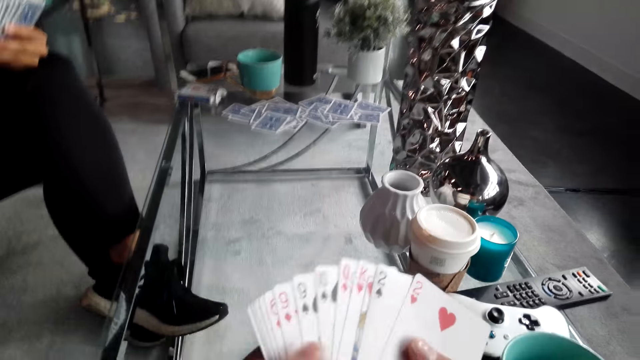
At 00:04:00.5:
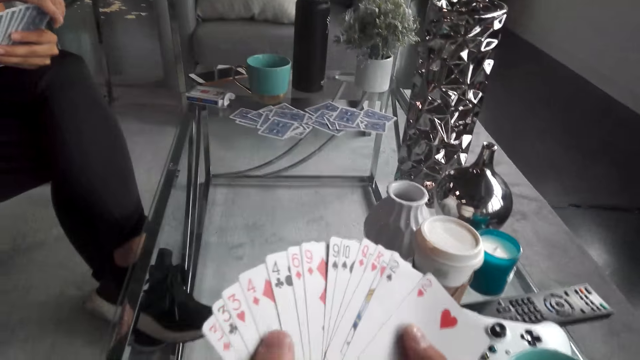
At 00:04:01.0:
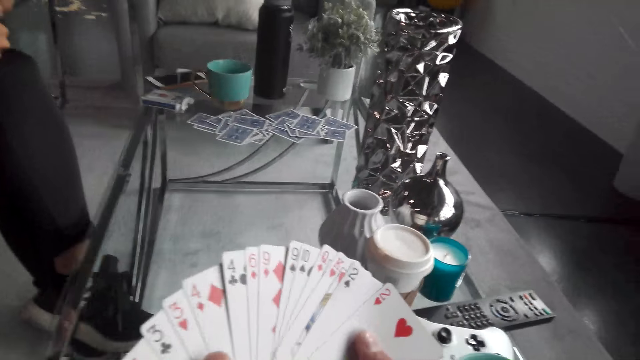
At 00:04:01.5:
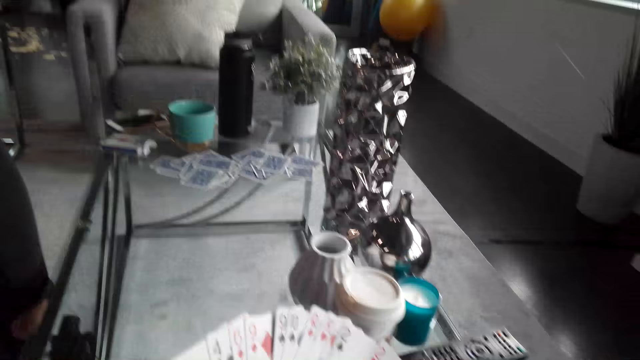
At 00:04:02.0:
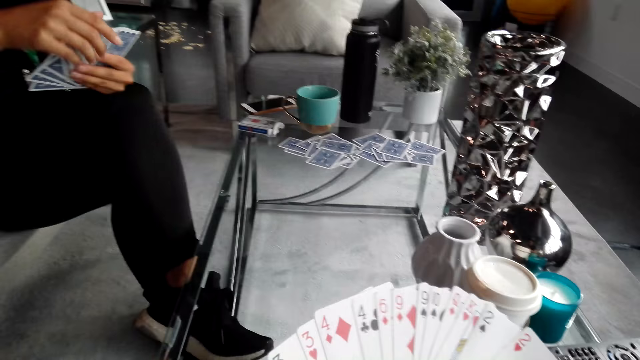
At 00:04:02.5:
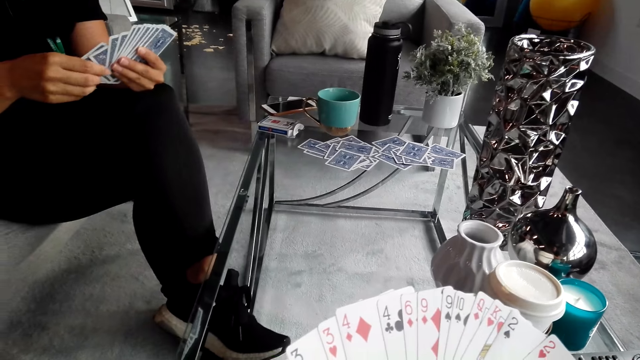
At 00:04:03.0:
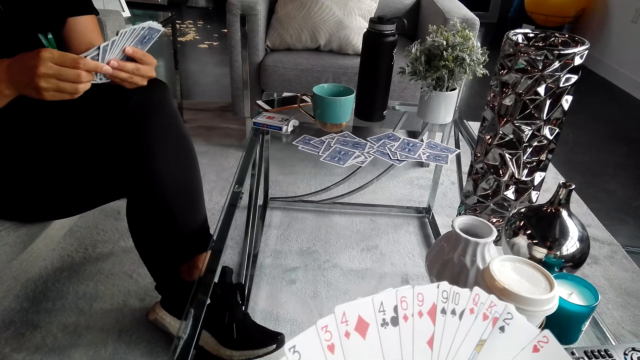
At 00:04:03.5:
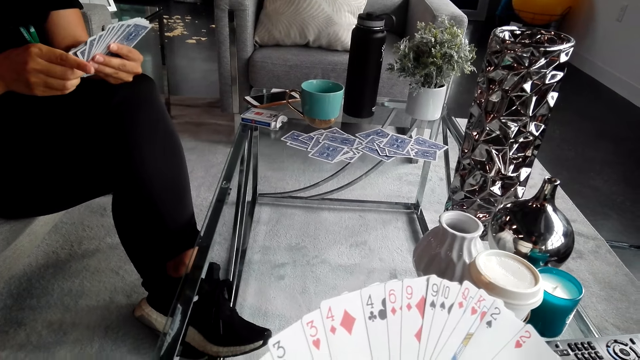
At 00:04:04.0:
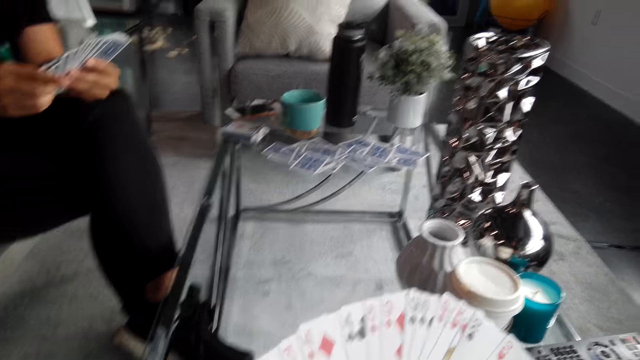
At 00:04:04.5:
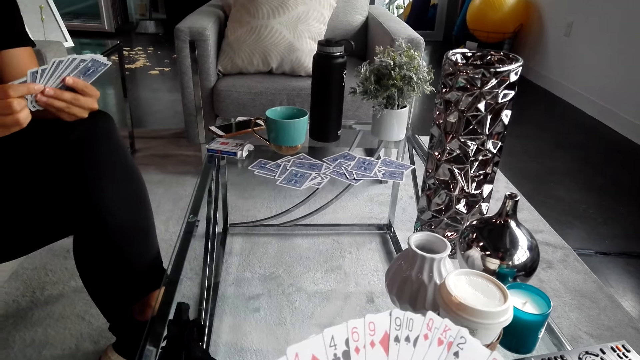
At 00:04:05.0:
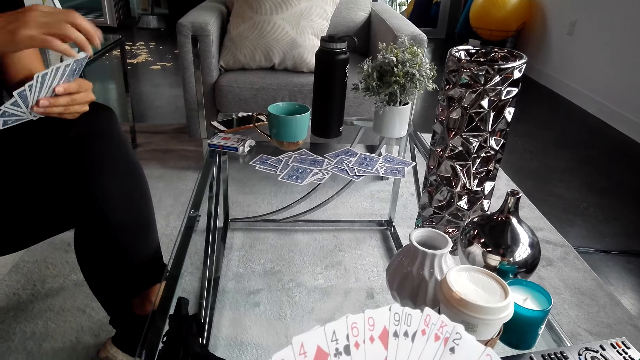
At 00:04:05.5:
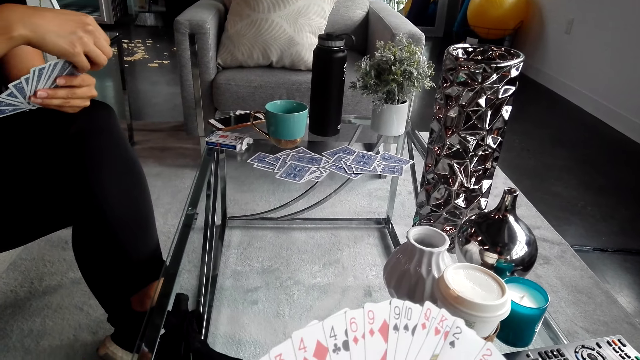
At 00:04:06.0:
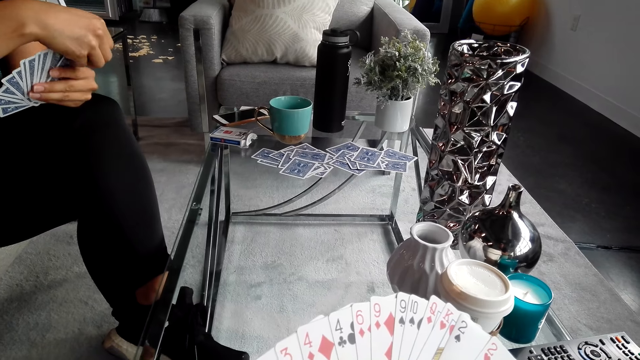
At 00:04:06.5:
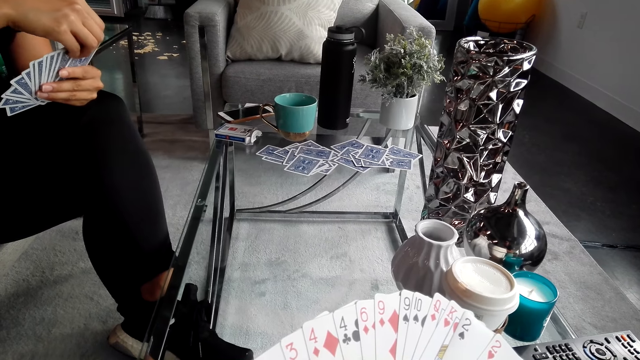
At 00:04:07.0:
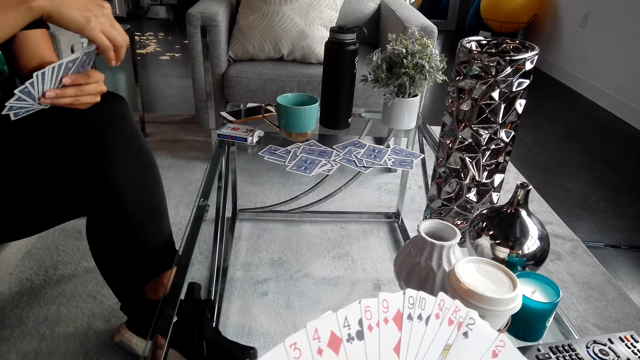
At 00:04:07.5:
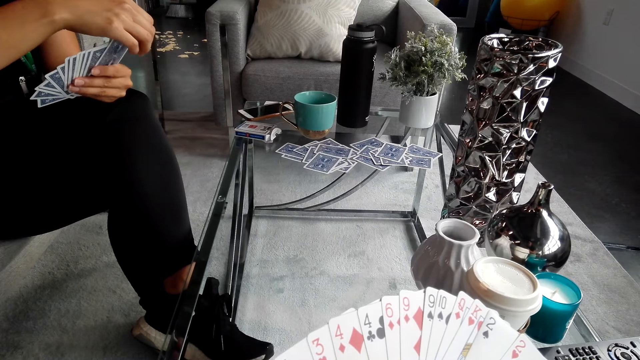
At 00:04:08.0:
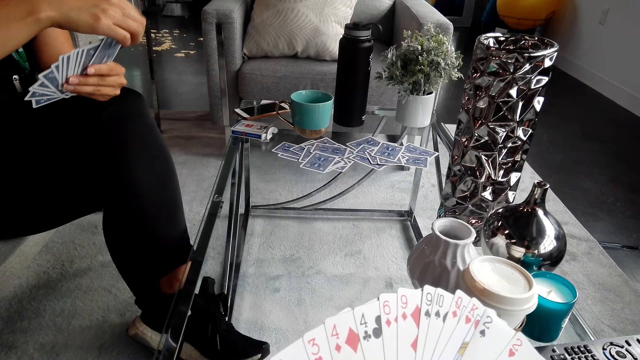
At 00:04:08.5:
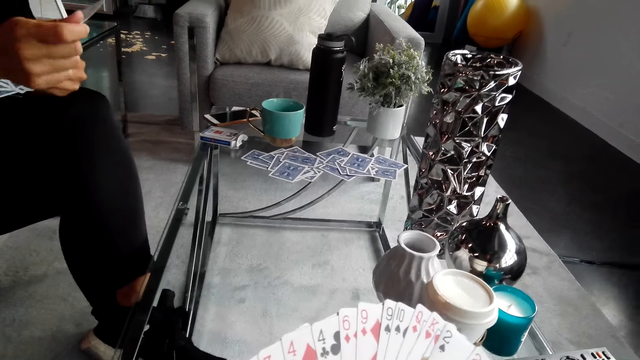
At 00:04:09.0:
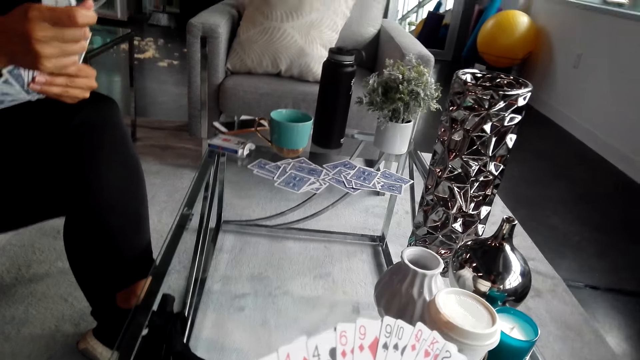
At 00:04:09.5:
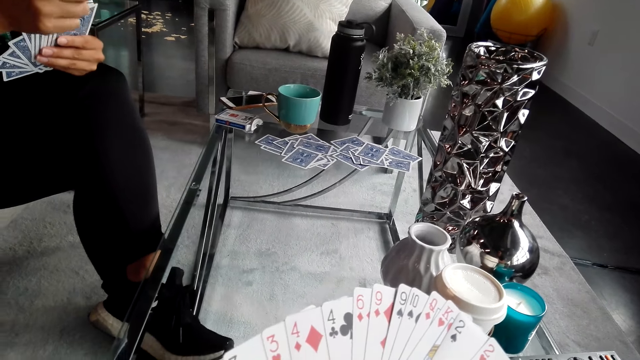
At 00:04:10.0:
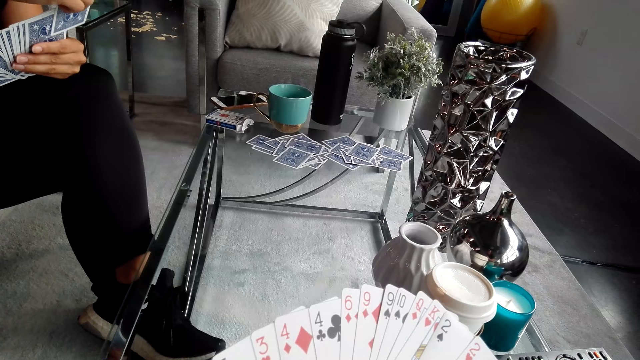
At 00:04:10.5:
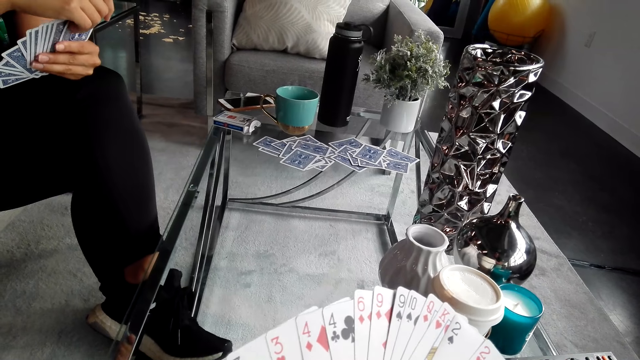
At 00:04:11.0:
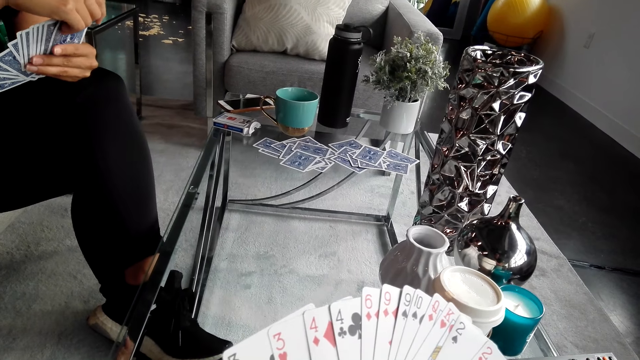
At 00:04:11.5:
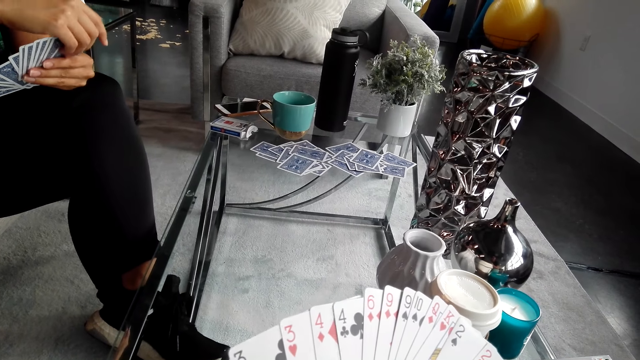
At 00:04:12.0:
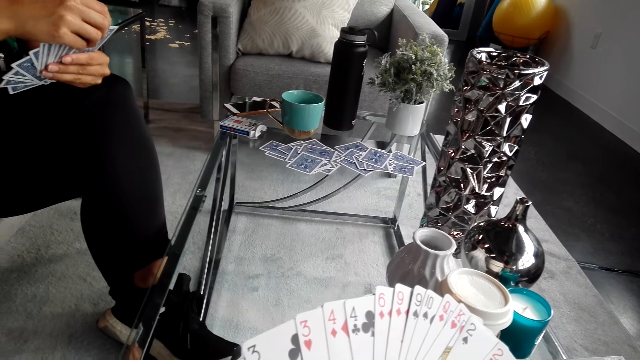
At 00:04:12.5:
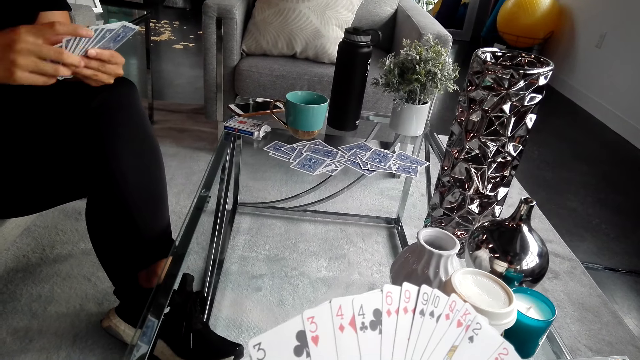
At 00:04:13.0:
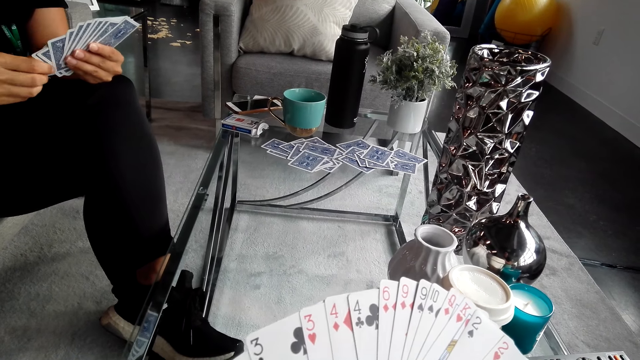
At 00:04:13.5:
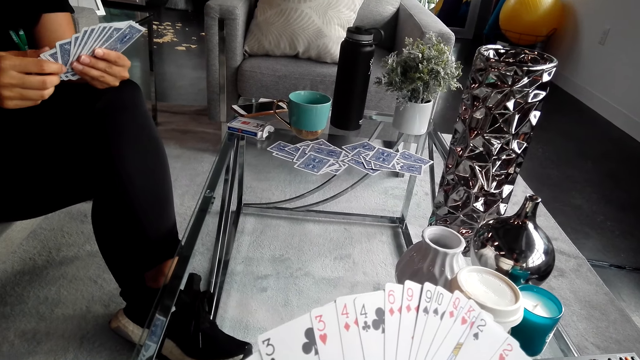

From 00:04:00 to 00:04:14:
The camera wearer shuffles playing cards, looks at the cards, and turns around. A woman converses with the camera wearer. The woman holds playing cards. The camera wearer converses with the woman. The woman converses with the camera wearer. The camera wearer looks at the cards. The woman converses with the camera wearer. The camera wearer holds playing cards.

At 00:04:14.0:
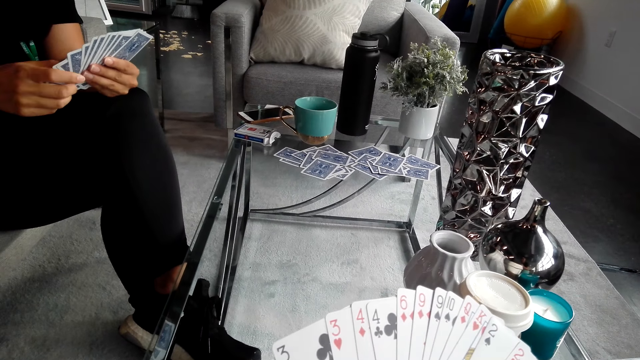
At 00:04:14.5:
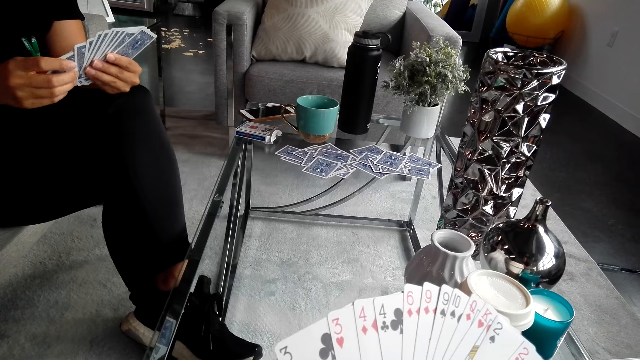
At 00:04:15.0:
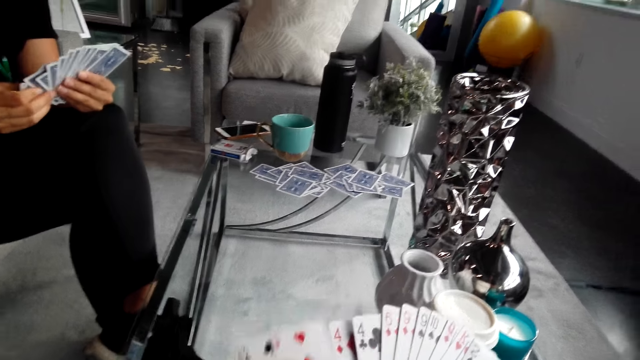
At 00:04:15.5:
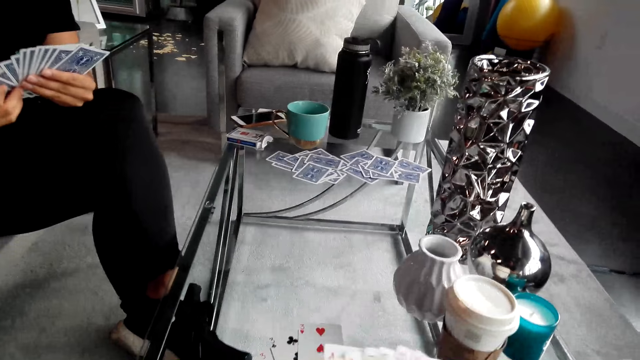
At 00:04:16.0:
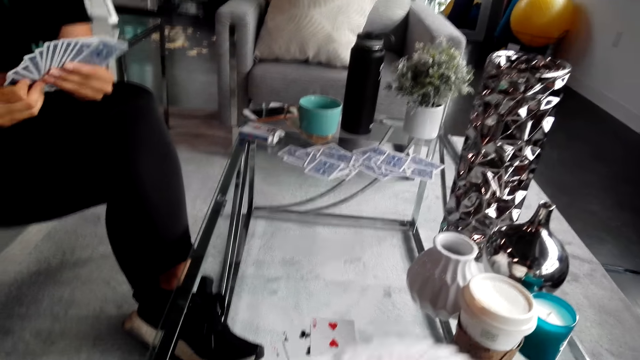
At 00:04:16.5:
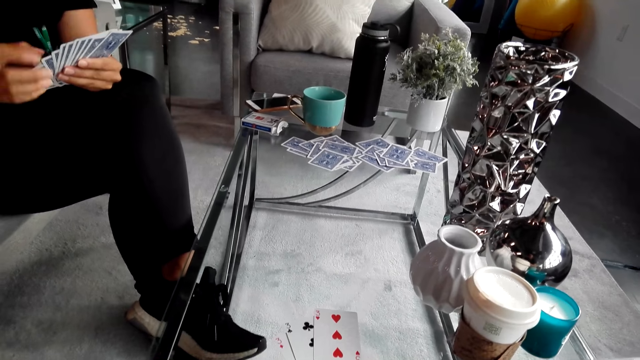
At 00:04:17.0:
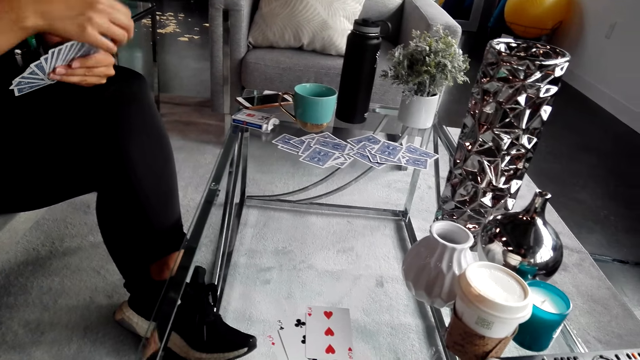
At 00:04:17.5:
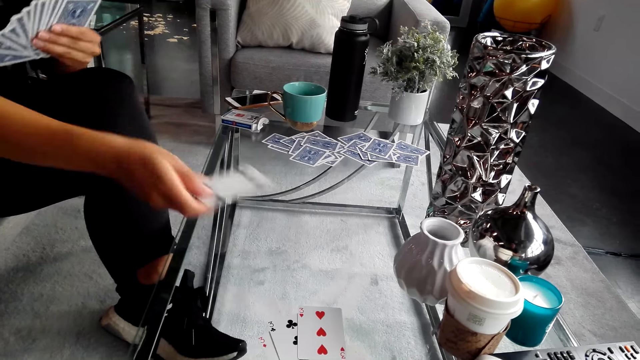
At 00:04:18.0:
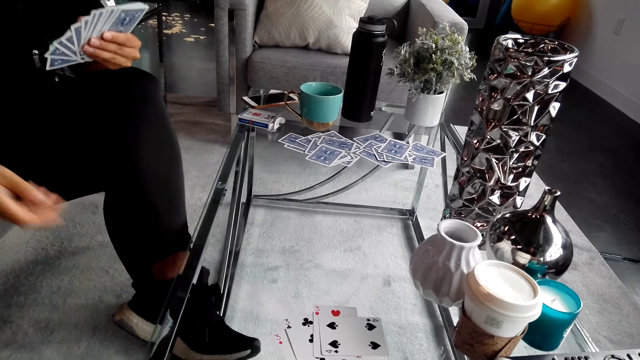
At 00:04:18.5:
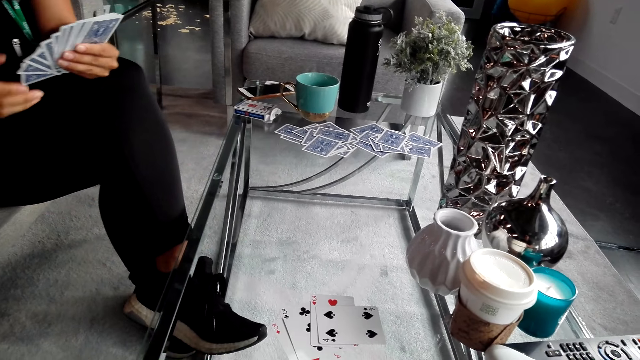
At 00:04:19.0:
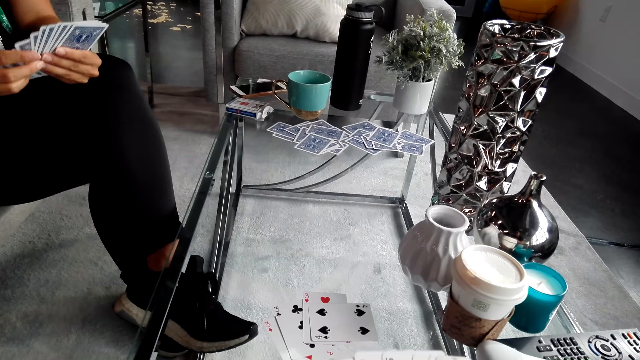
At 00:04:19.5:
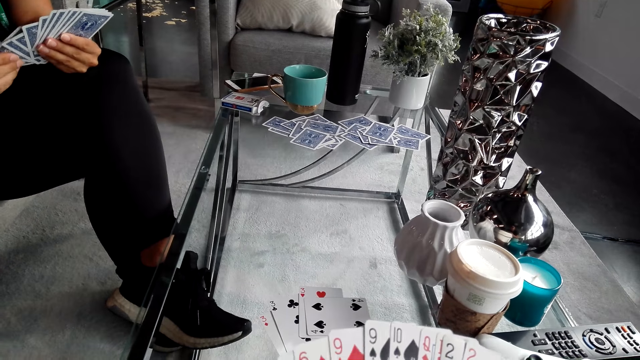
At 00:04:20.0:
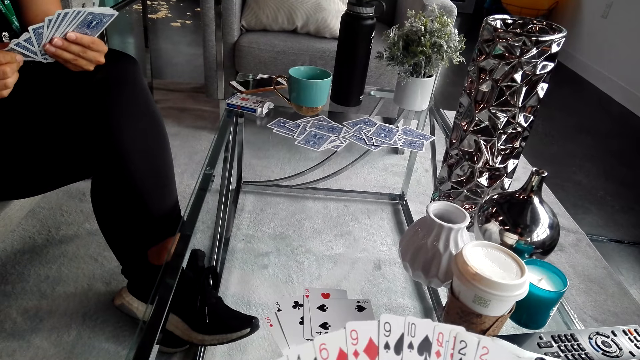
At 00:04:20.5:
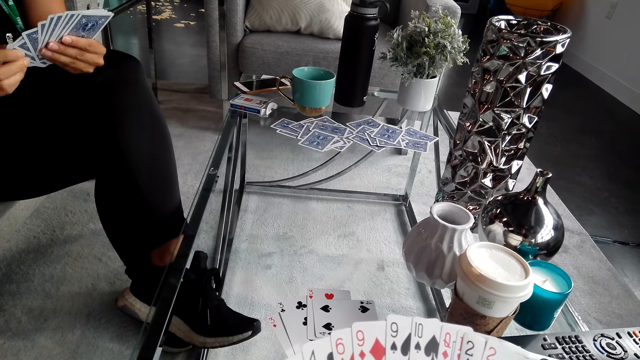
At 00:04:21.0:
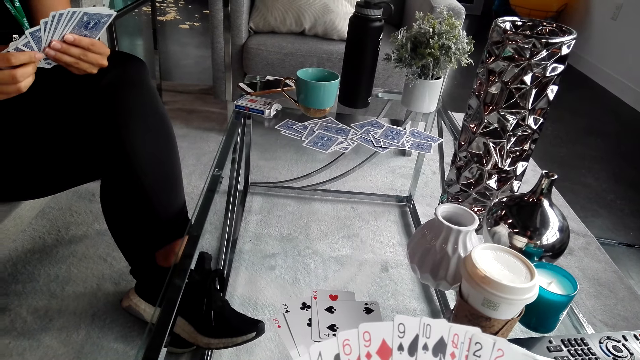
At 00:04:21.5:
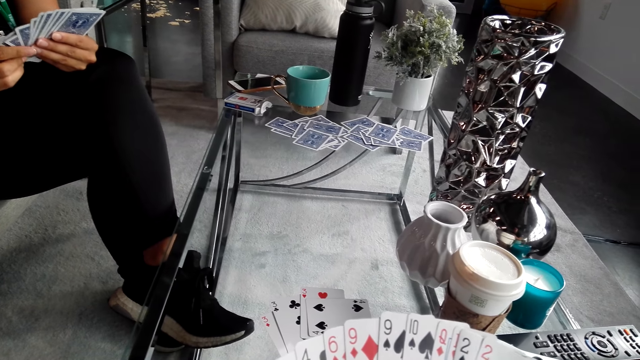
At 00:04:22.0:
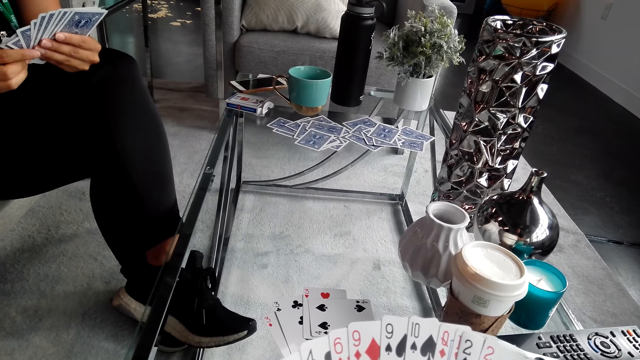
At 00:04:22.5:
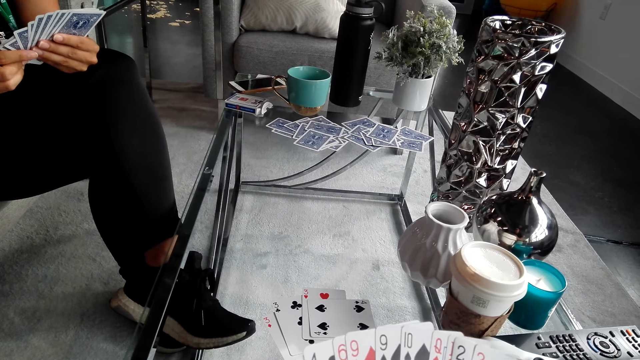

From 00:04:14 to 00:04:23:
The camera wearer looks at the cards on the table and puts playing cards on the table. A woman converses with the camera wearer. The woman puts playing cards on the table. The camera wearer converses with the woman.
